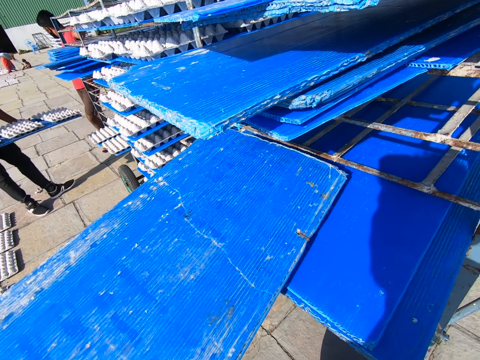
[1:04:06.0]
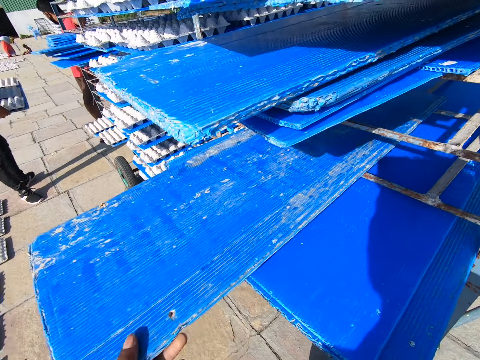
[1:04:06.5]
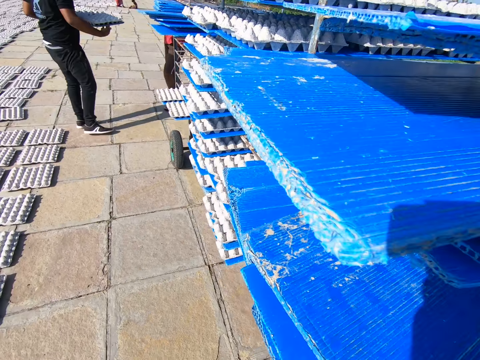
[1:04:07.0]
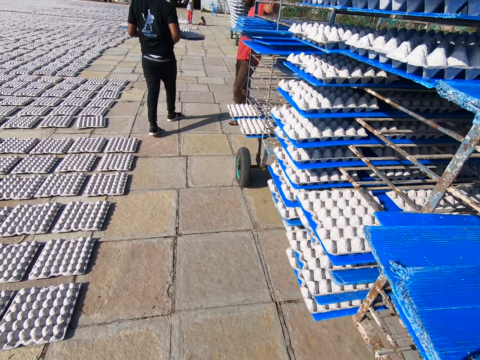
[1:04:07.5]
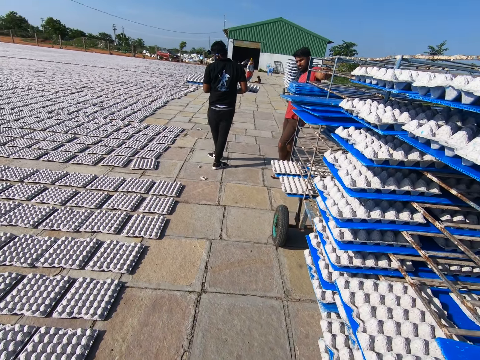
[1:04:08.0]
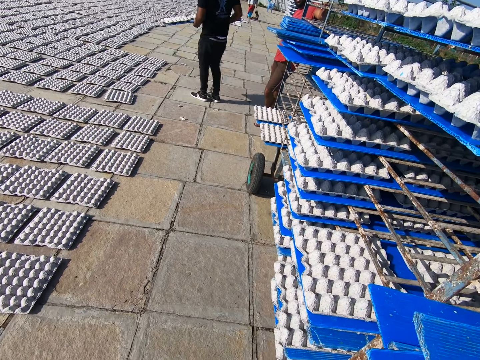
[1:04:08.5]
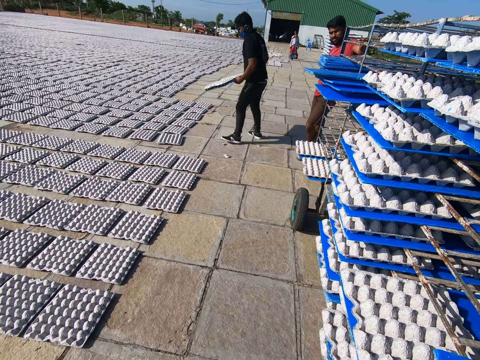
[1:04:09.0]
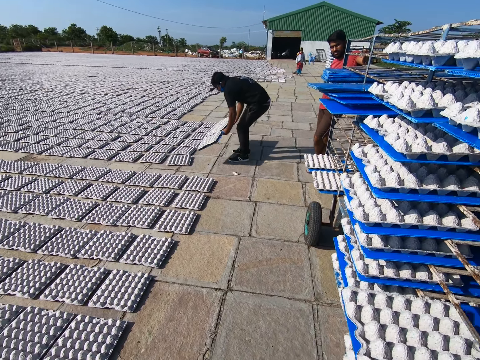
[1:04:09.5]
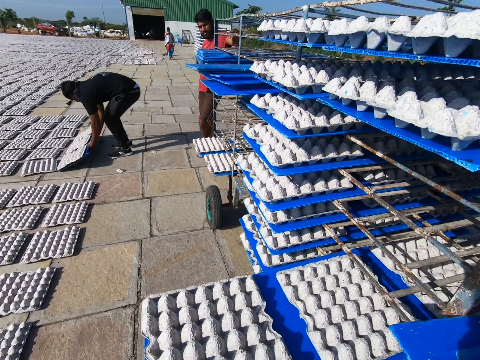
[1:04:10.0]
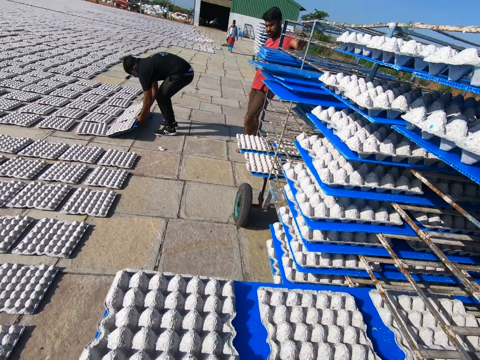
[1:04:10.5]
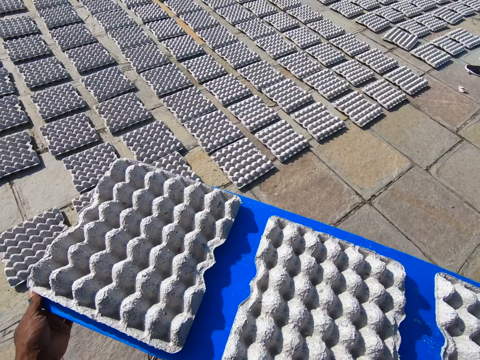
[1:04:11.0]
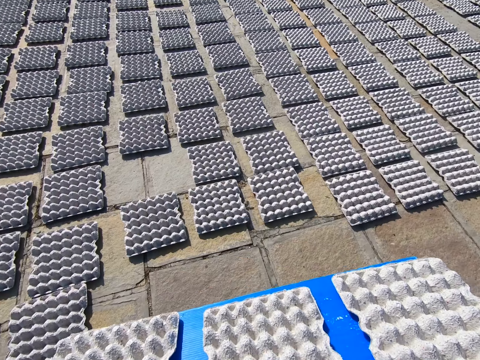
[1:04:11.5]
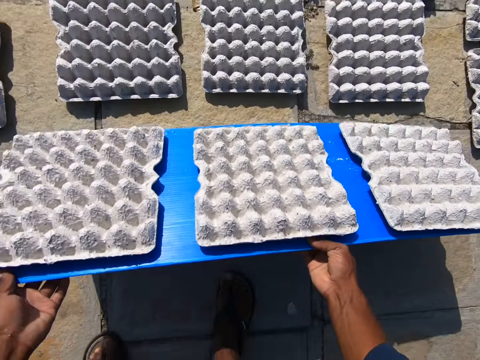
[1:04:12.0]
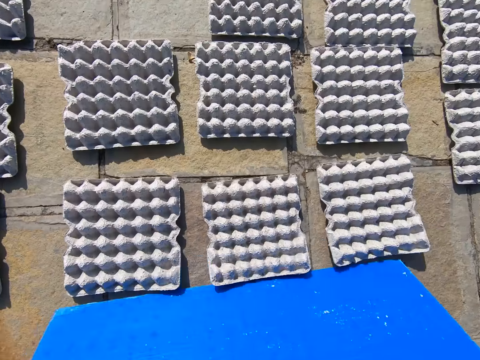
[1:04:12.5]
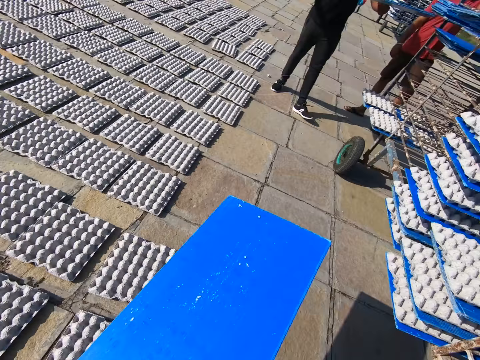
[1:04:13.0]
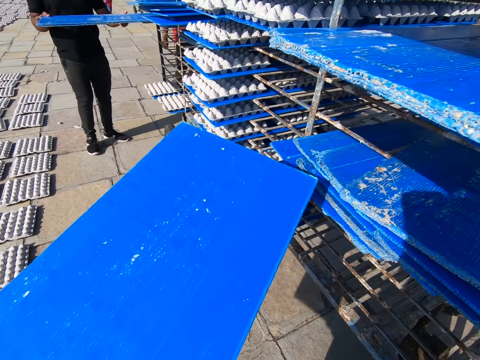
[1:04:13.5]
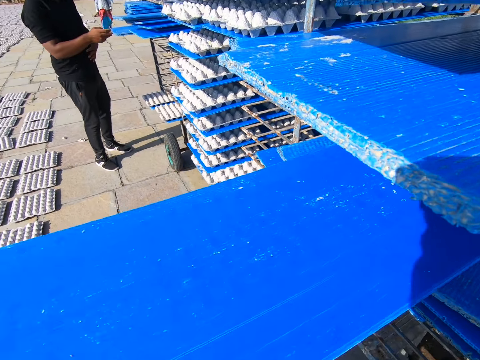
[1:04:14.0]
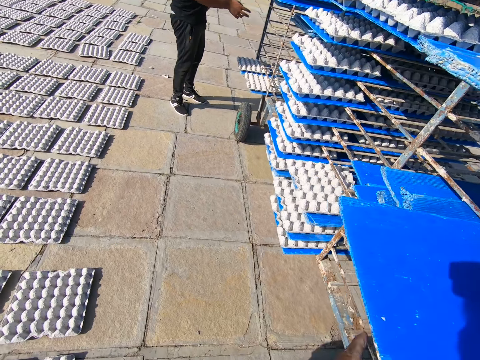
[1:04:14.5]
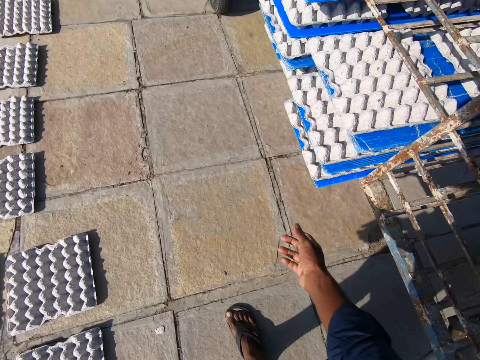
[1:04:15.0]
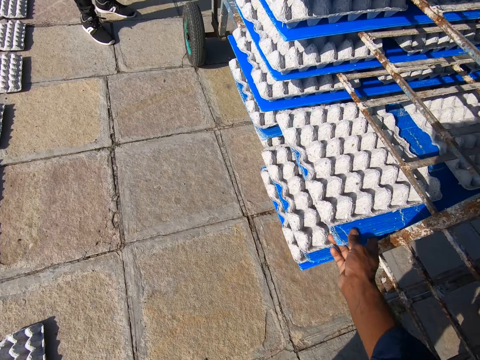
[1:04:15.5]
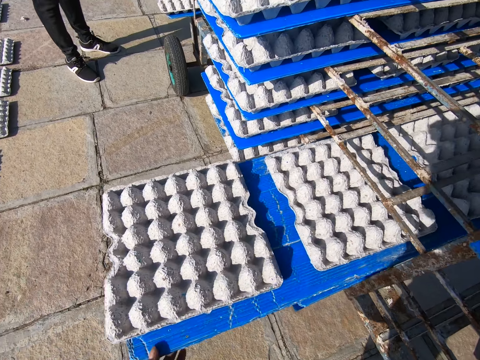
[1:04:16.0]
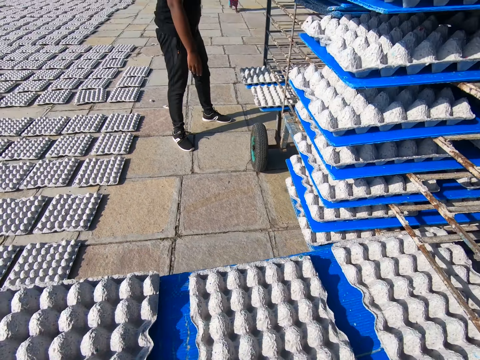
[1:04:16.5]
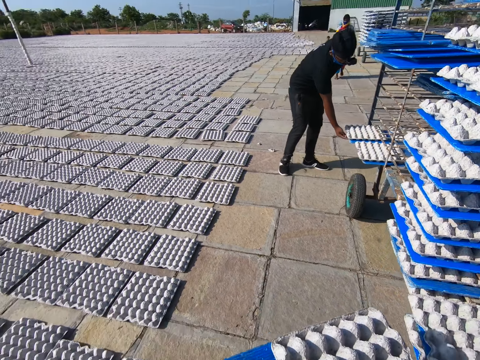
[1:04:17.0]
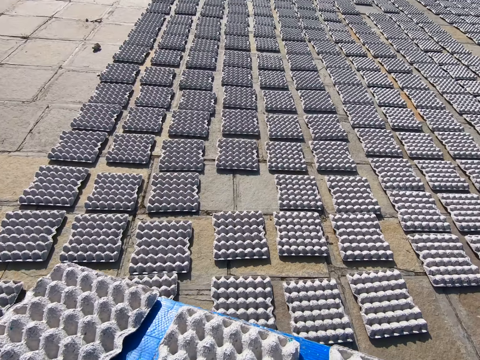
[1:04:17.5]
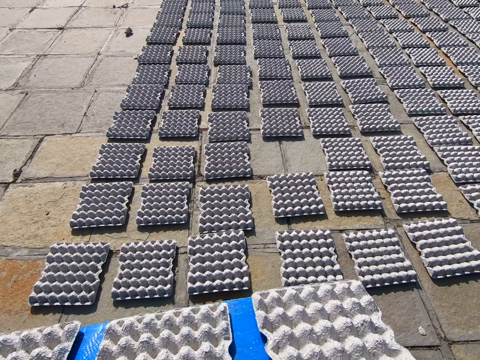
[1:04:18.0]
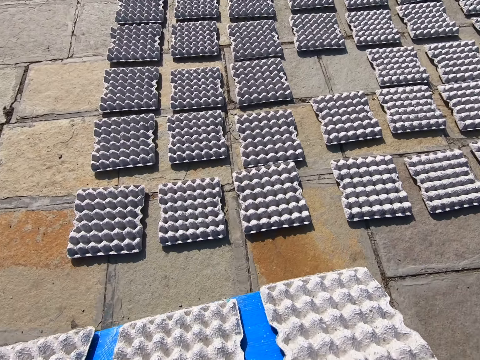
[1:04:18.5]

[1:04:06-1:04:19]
The camera wearer picks a tray of egg crates from the rack with both hands. A man drops the egg crates on the tray on the ground. The camera wearer drops the egg crates on the tray on the ground. The man puts the tray in the rack with both hands. The camera wearer puts the tray in the rack with both hands. They pick a tray of egg crates from the rack with both hands. The man picks a tray of egg crates from the rack with both hands.

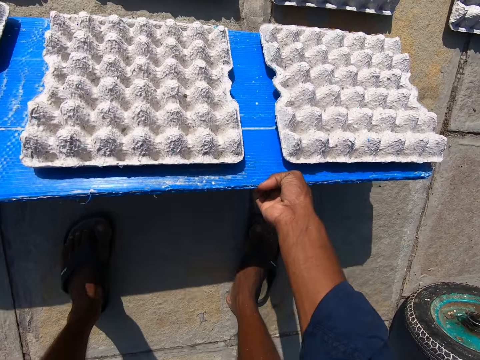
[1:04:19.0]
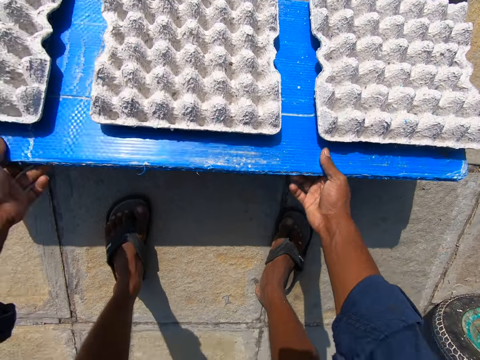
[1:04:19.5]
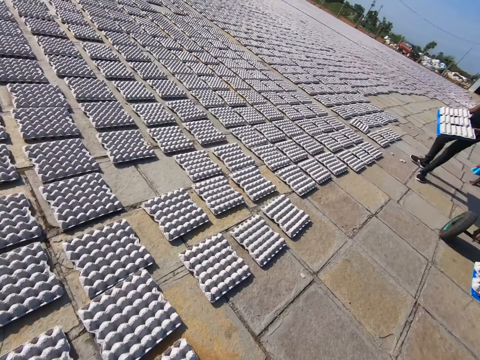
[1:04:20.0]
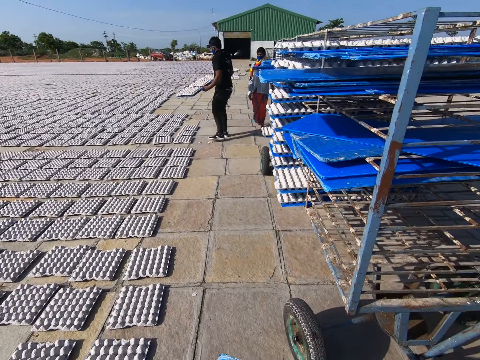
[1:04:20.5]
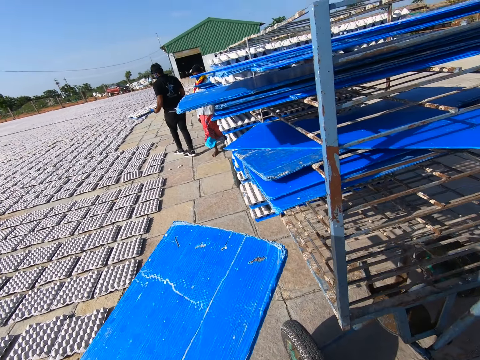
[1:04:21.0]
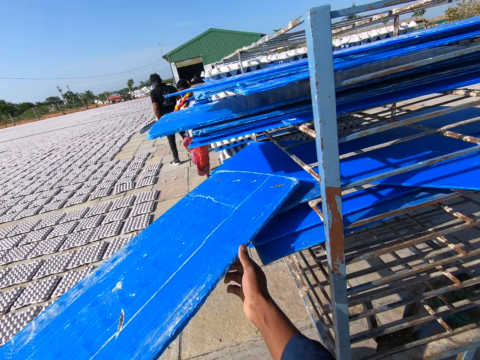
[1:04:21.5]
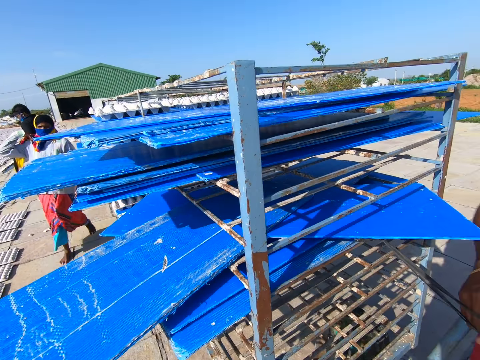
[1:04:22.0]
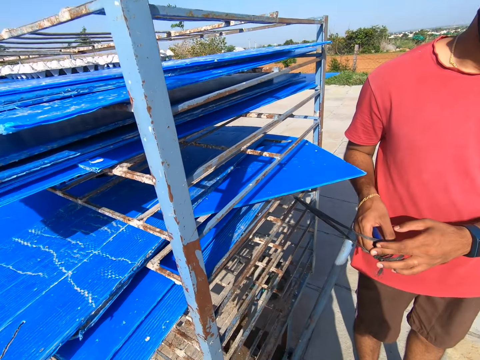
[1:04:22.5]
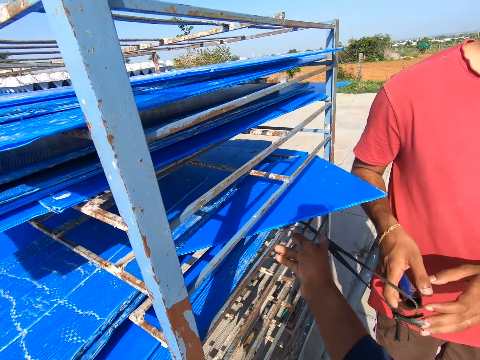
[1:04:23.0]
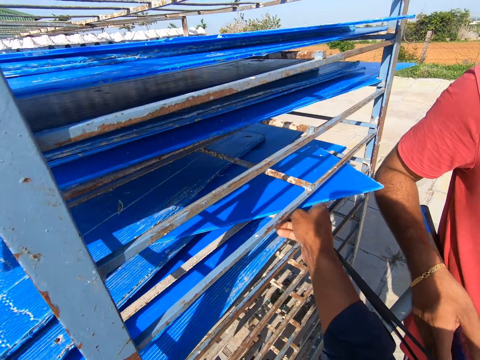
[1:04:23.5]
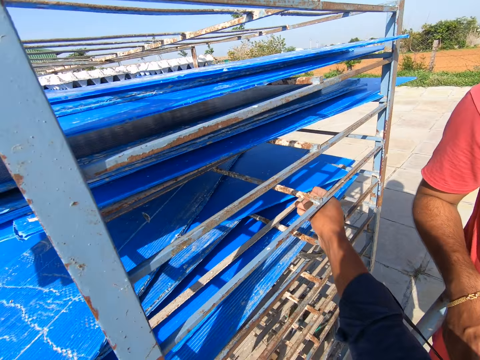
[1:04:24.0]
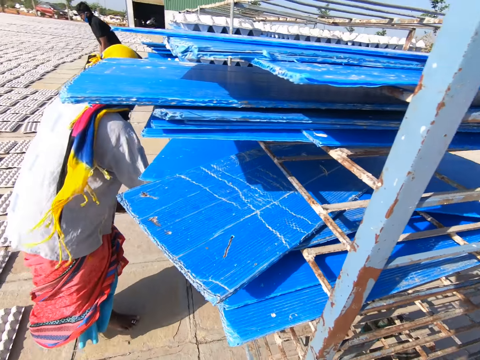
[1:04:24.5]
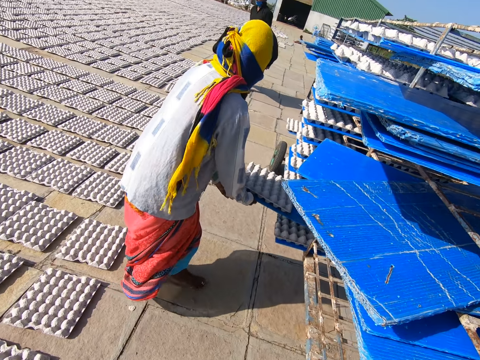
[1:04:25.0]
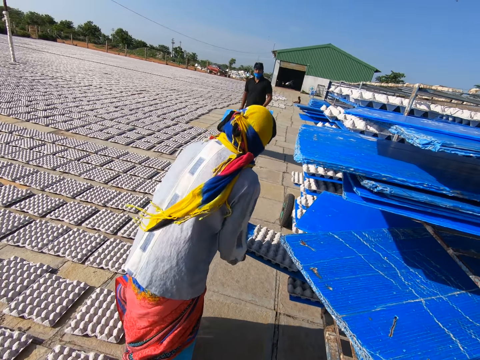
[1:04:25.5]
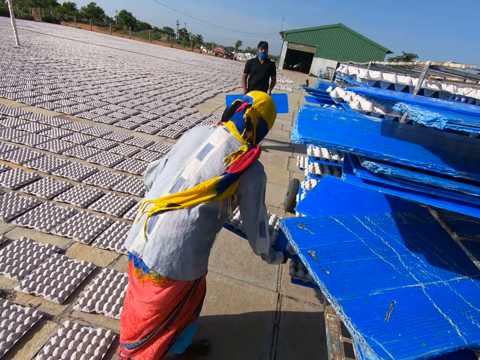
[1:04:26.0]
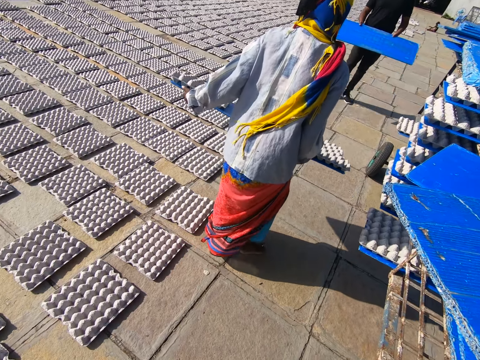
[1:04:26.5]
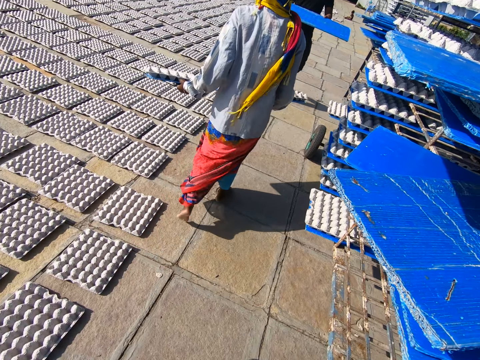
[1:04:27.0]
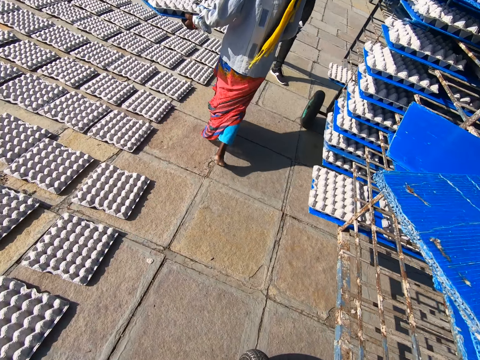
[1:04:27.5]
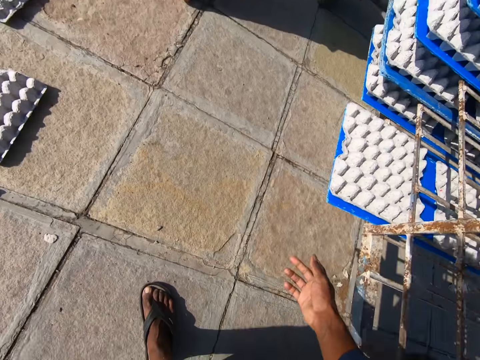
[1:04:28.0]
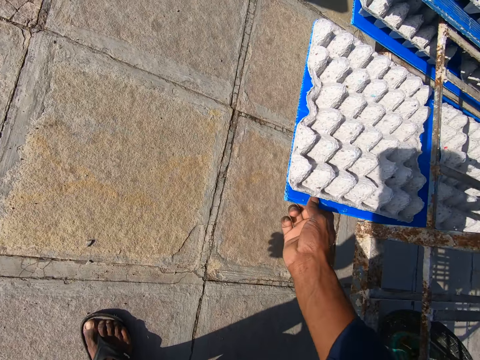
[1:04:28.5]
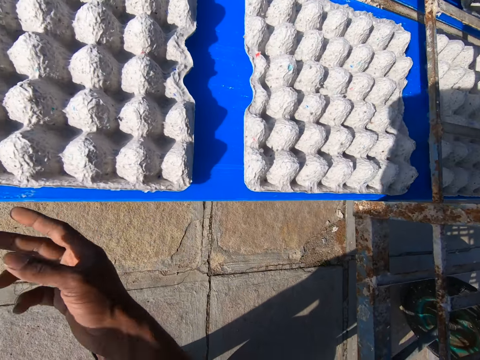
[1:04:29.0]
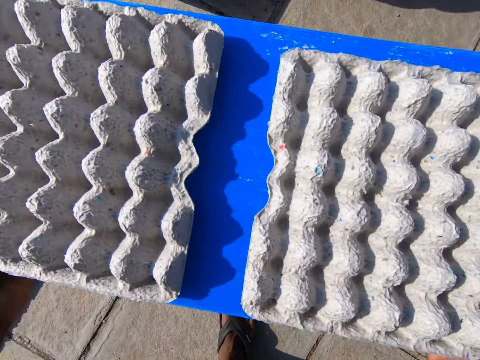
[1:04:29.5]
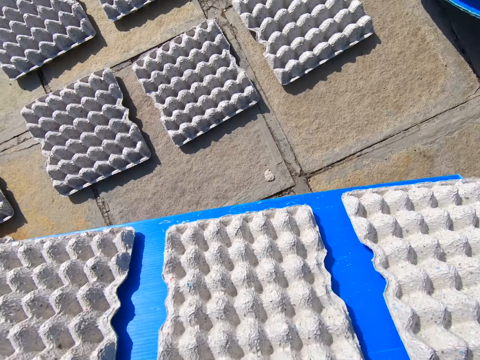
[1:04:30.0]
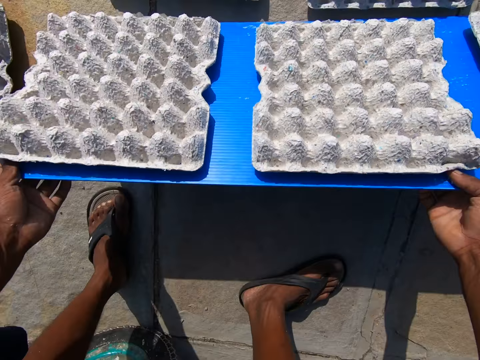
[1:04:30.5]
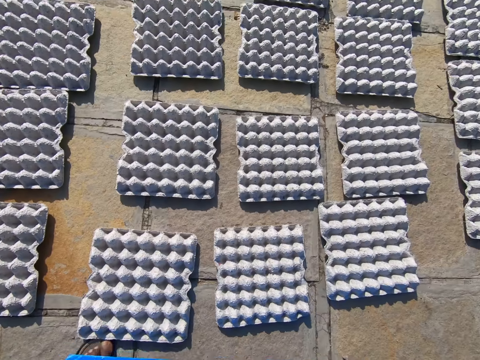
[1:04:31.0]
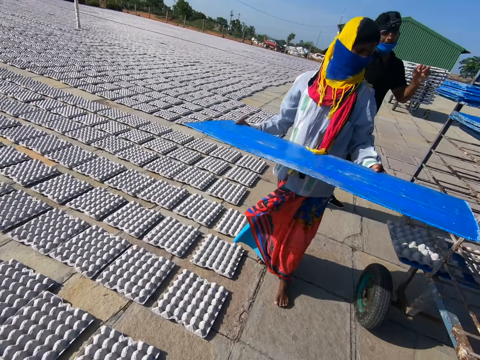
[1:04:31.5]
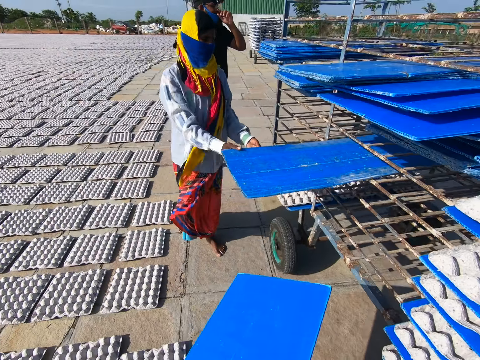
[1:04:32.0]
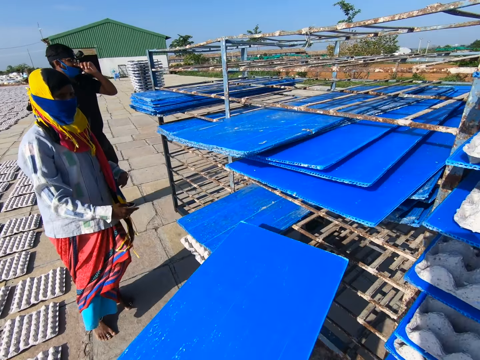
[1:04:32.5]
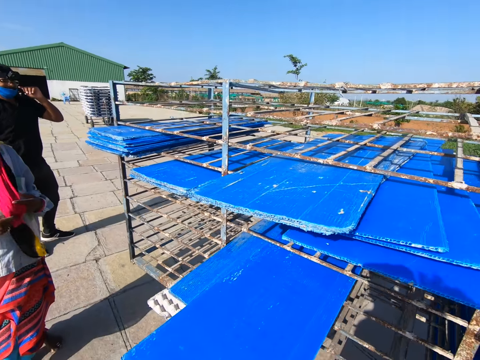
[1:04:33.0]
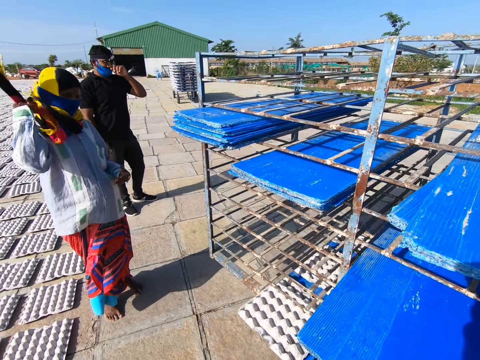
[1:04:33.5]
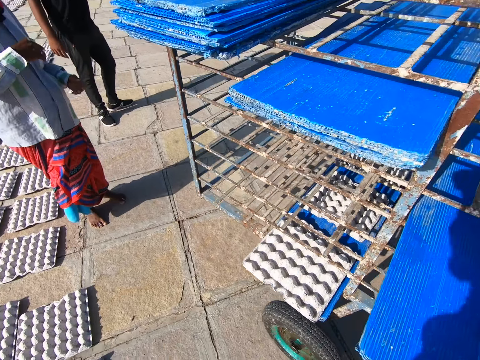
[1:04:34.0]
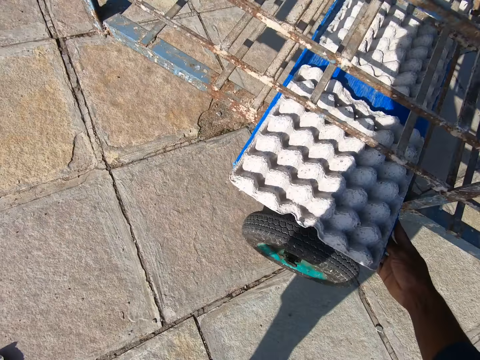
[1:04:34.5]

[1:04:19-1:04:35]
The camera wearer drops the egg crates on the tray on the ground. He carries egg trays around the compound. A woman walks around the compound. The camera wearer puts the tray in the rack with both hands. A man drops the egg crates on the tray on the ground. The camera wearer converses with the man. He adjusts the tray in the rack with his right hand. The woman picks a tray of egg crates from the rack with both hands. The man puts the tray in the rack with both hands. The woman carries the egg trays around the compound. The camera wearer picks a tray of egg crates from the rack with both hands. He drops the egg crates on the tray on the ground. The woman puts the tray in the rack with both hands. The camera wearer puts the tray in the rack with both hands and picks a tray of egg crates from the rack with both hands.
